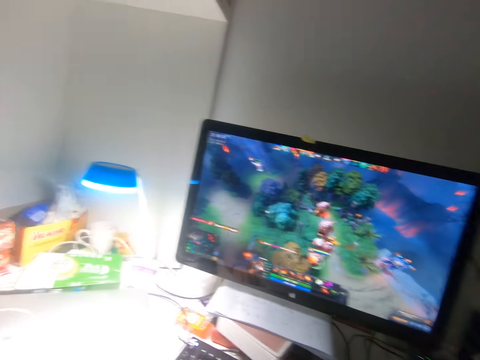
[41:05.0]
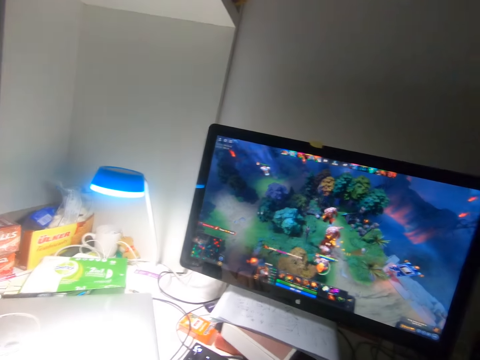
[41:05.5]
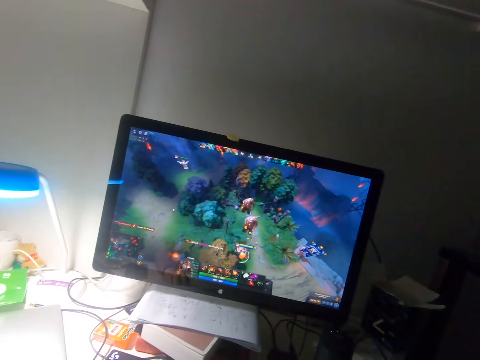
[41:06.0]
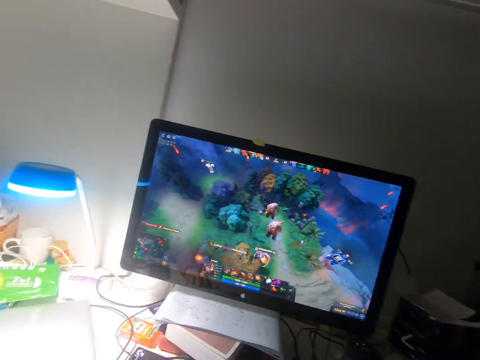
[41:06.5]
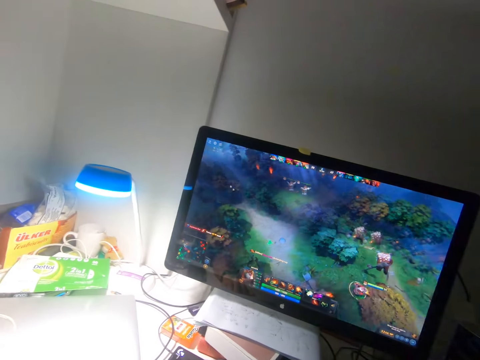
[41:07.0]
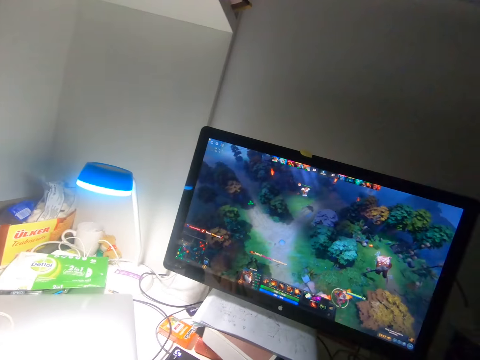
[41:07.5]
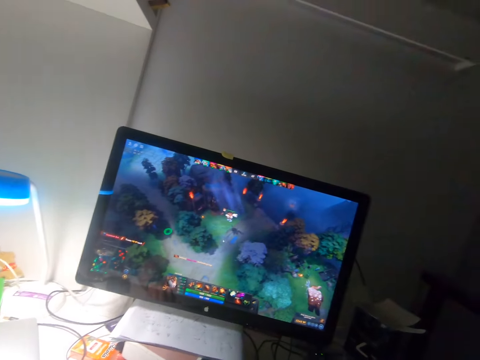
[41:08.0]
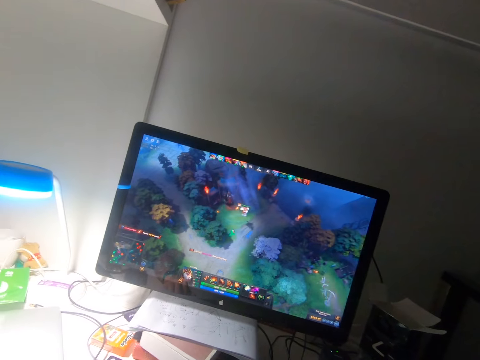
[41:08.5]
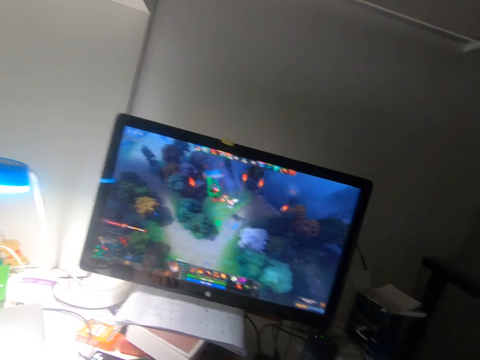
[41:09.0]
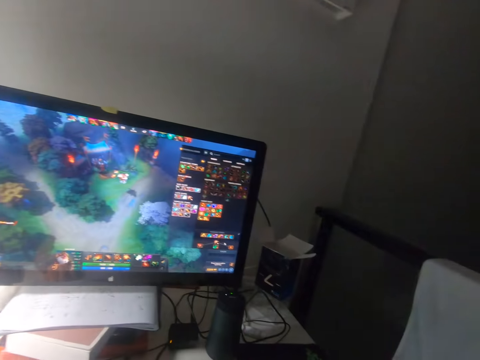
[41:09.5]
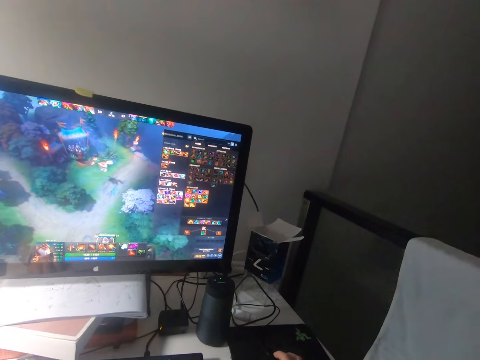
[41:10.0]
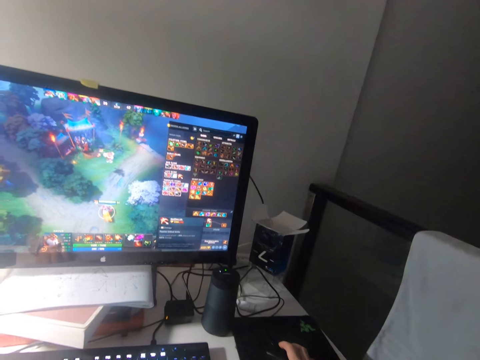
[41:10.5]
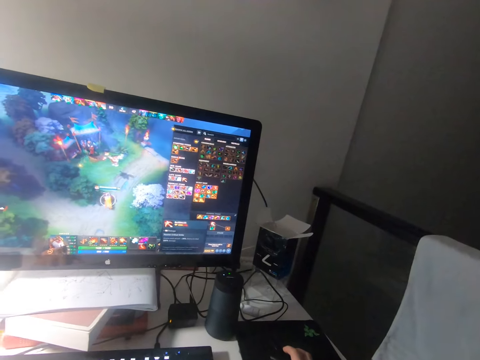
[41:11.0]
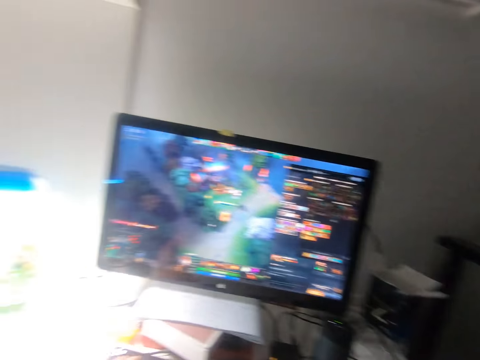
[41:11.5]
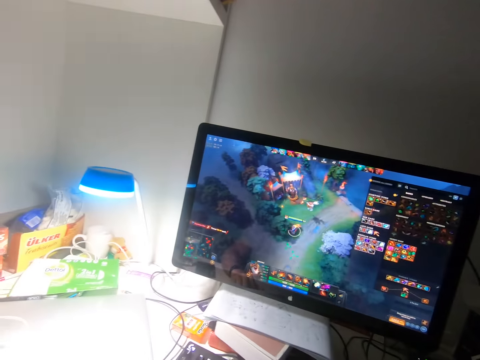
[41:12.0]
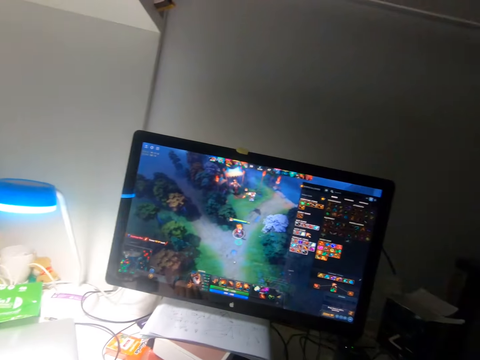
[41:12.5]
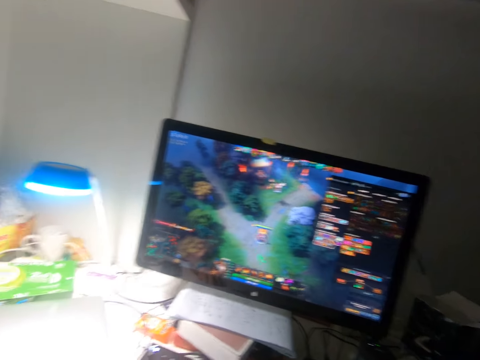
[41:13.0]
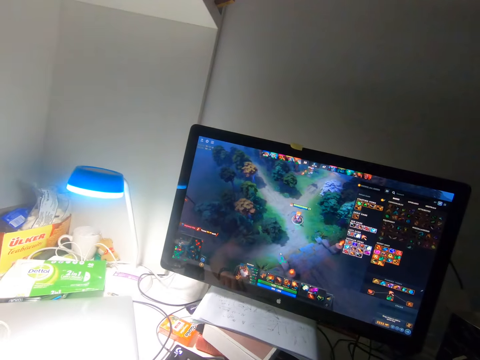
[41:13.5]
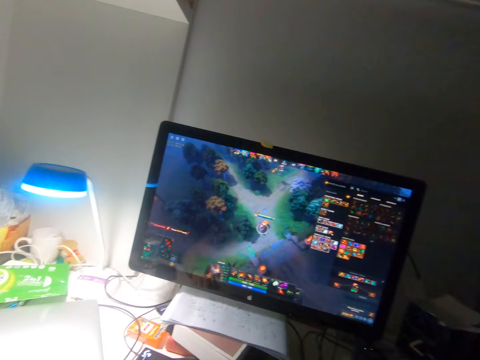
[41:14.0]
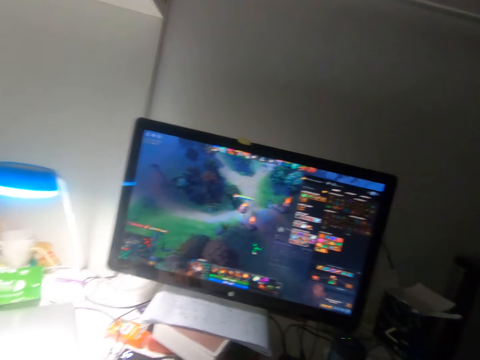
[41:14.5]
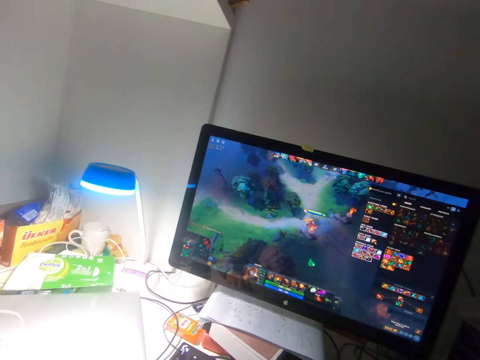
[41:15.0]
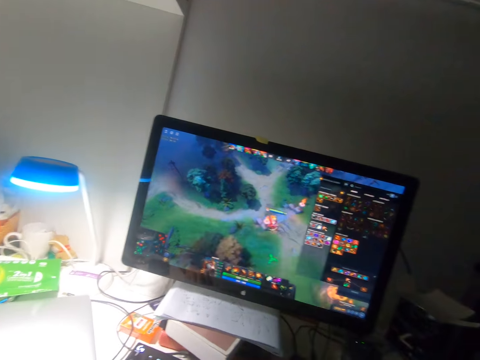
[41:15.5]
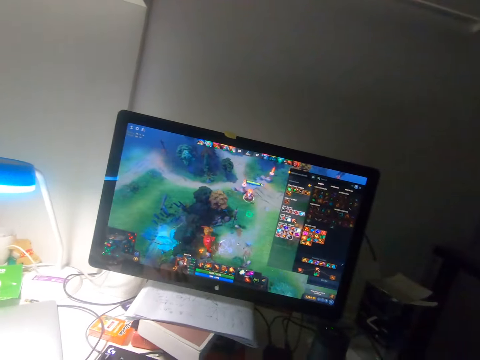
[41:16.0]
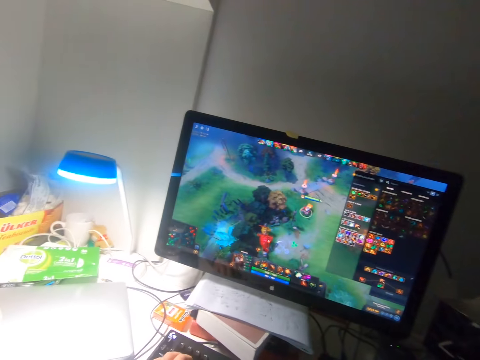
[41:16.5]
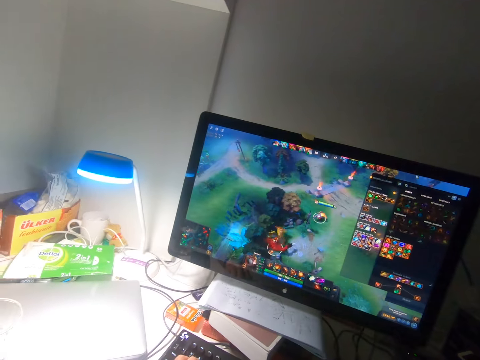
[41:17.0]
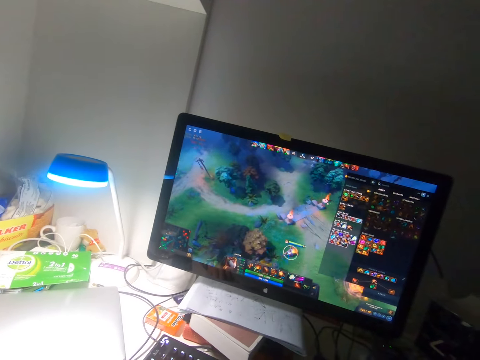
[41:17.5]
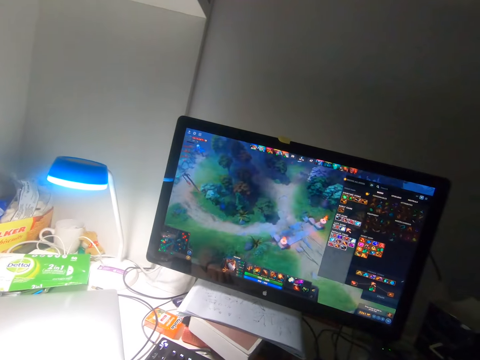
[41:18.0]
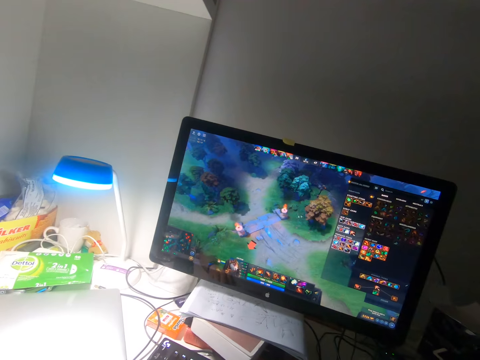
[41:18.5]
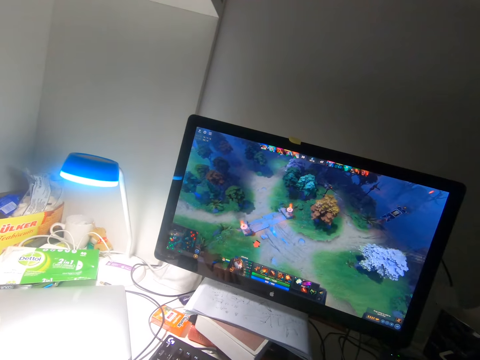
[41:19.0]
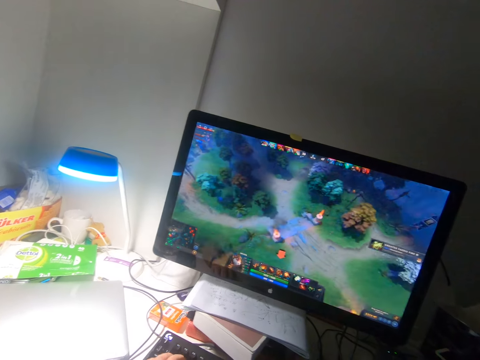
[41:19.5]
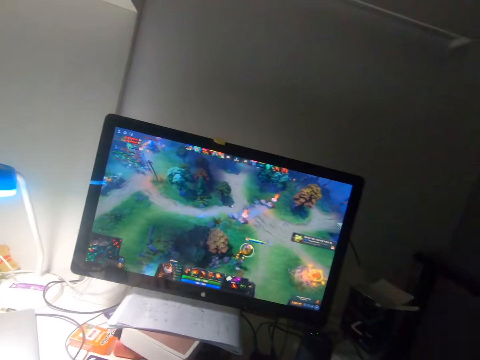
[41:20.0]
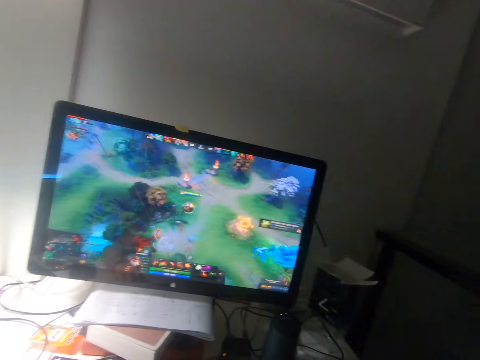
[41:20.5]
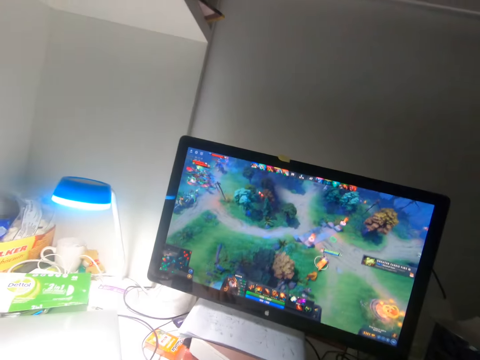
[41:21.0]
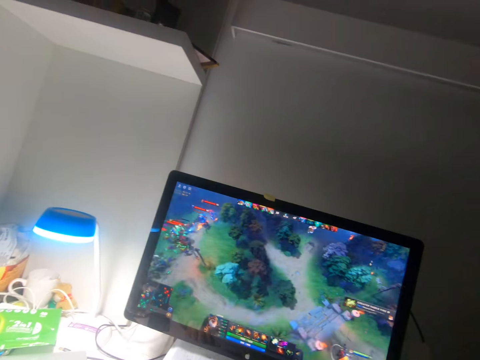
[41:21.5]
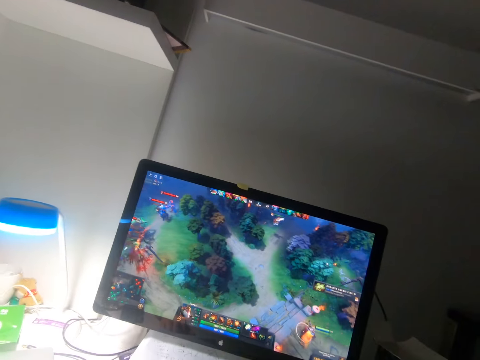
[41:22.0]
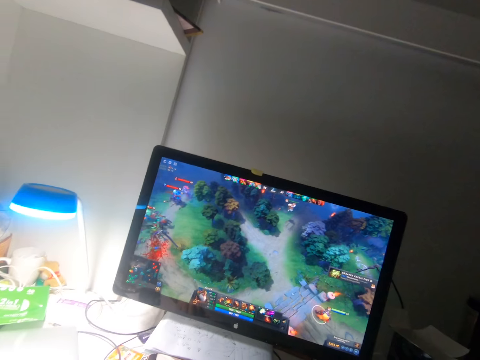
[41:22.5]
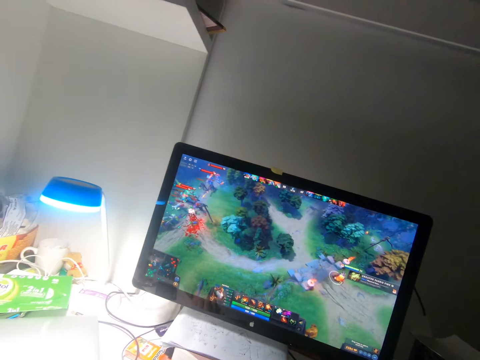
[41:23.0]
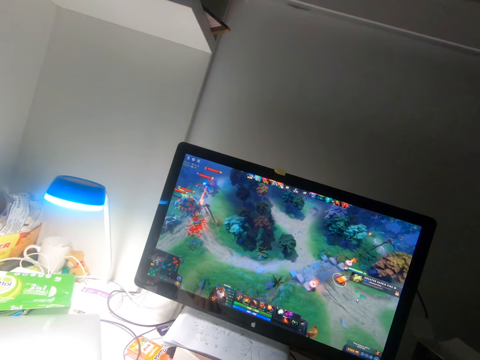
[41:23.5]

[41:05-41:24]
The camera wearer changes the setting of the game. They play the video game with the mouse. They remove ads from the screen. They play the video game with the mouse.

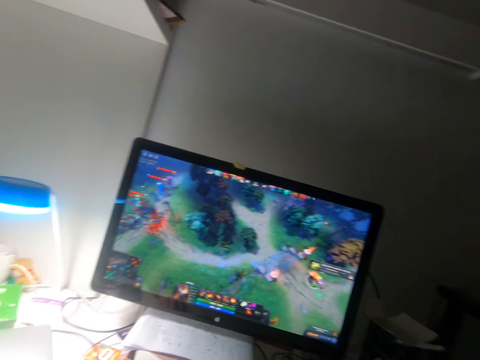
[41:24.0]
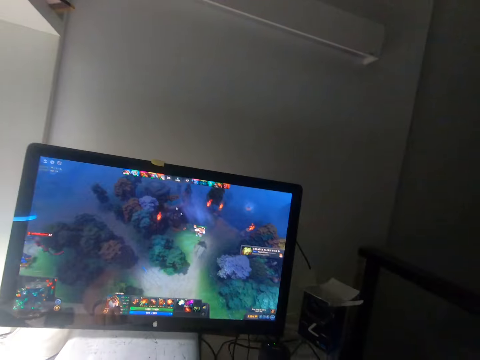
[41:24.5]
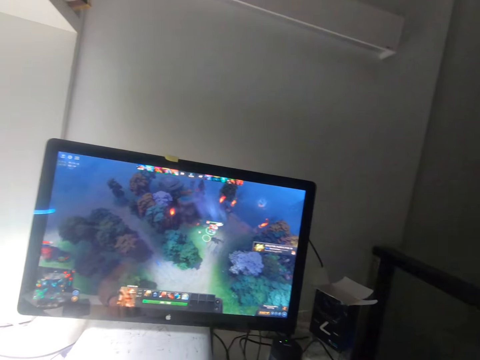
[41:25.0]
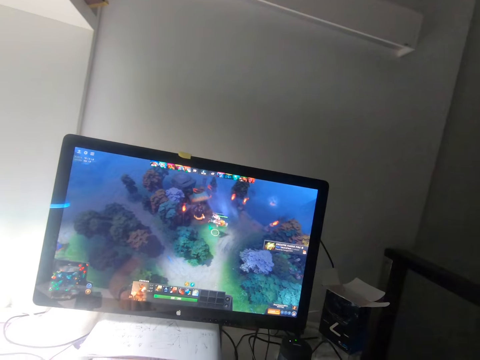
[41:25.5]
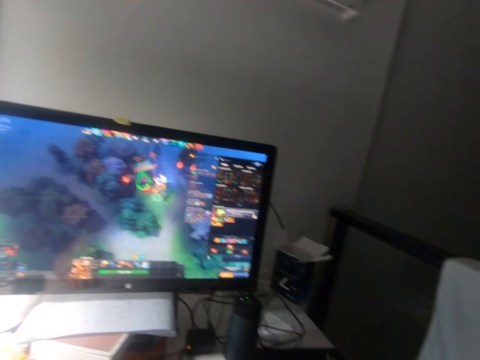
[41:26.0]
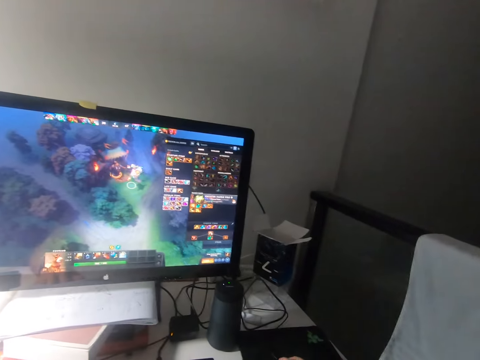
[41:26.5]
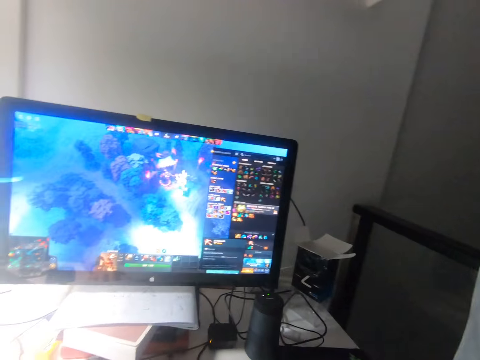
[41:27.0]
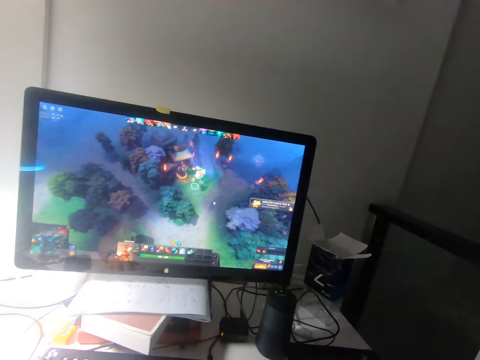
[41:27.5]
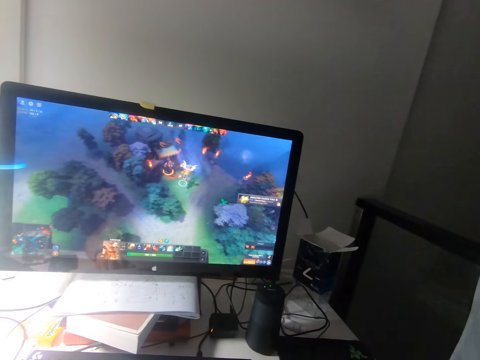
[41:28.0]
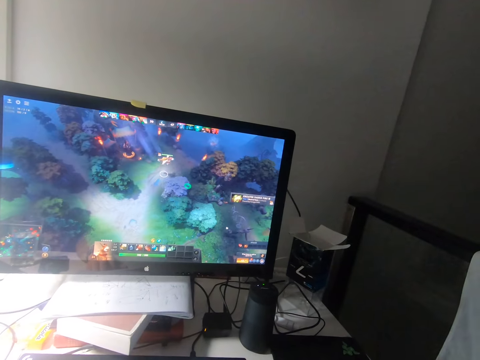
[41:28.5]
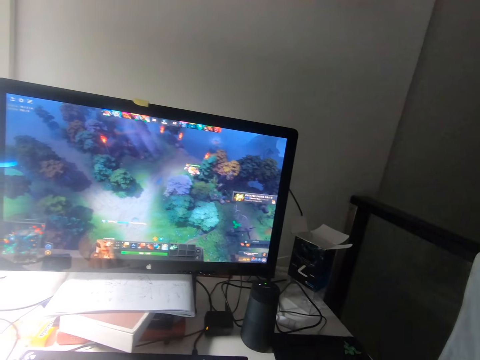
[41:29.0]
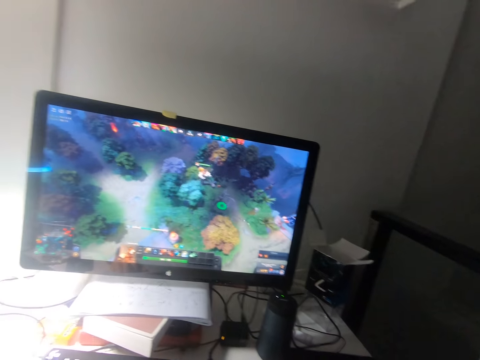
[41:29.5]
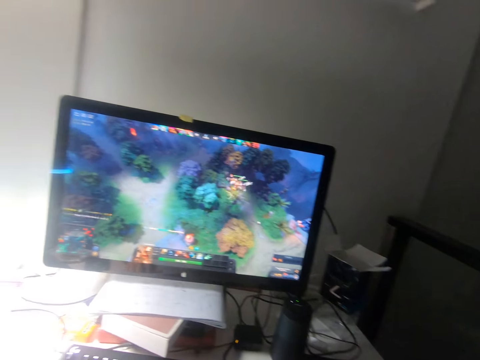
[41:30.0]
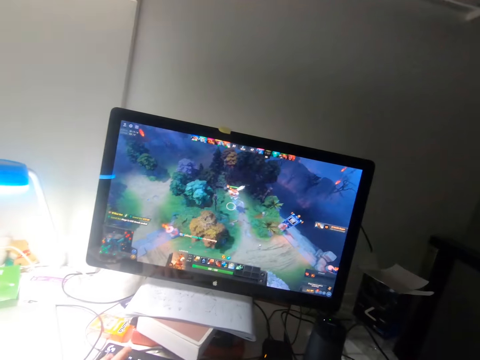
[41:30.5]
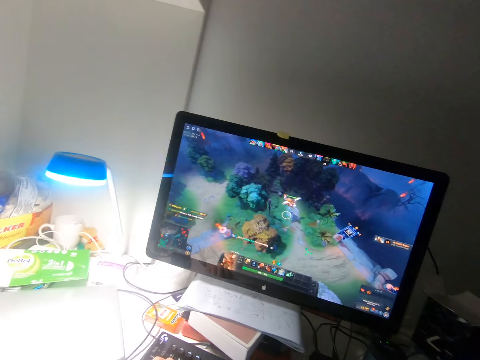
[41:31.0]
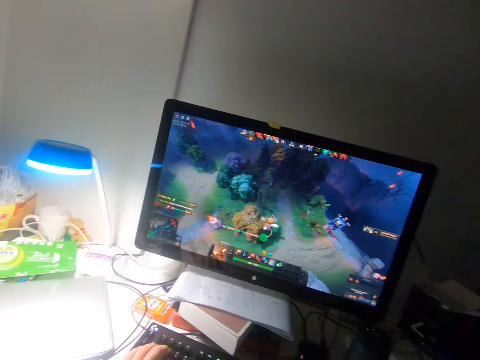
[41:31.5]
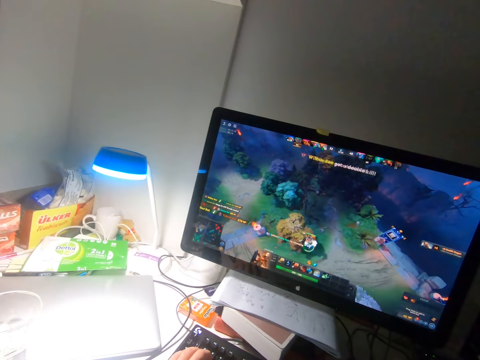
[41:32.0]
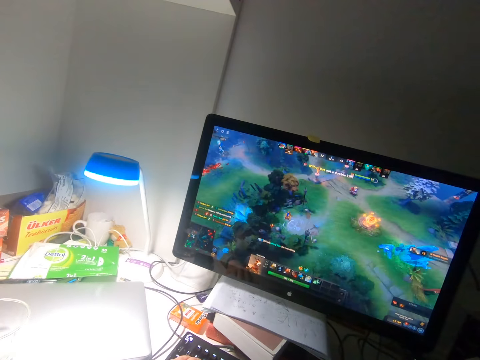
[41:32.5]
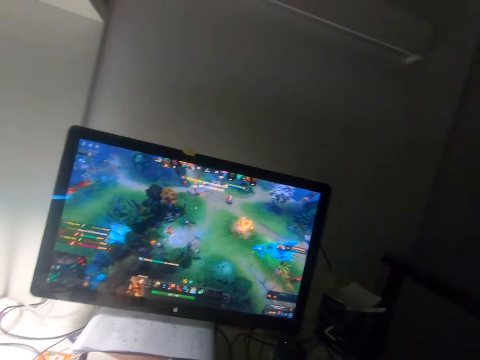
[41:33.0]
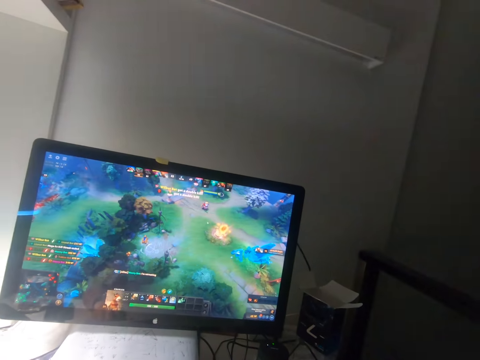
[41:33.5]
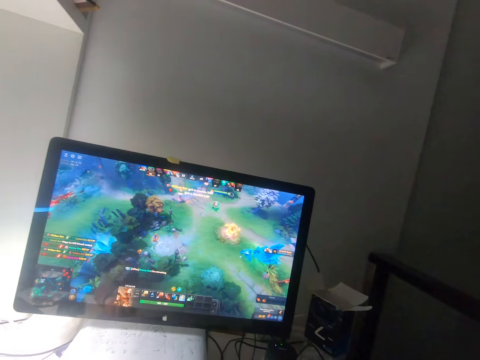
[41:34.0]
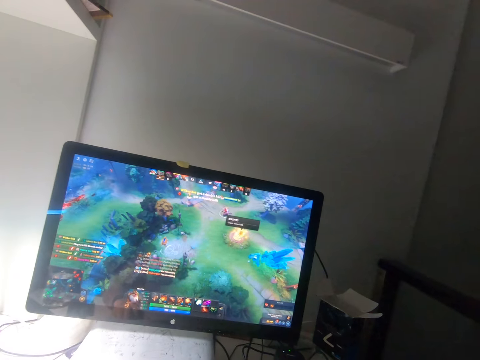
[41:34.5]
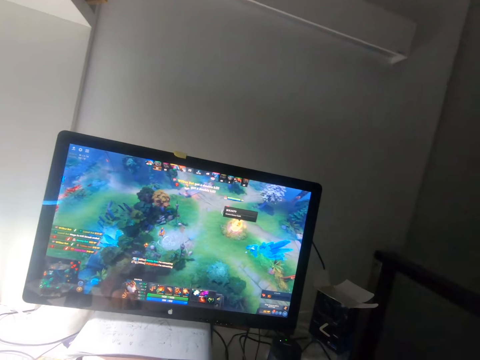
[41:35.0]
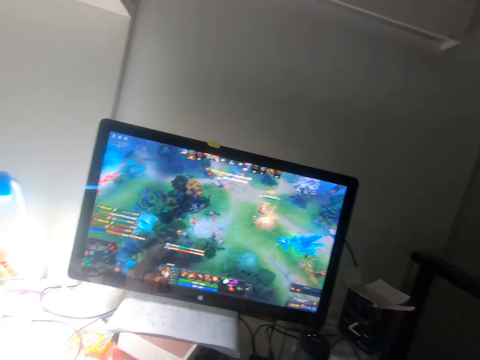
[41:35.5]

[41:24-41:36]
The camera wearer changes the setting of the game. They play the video game with the mouse.
